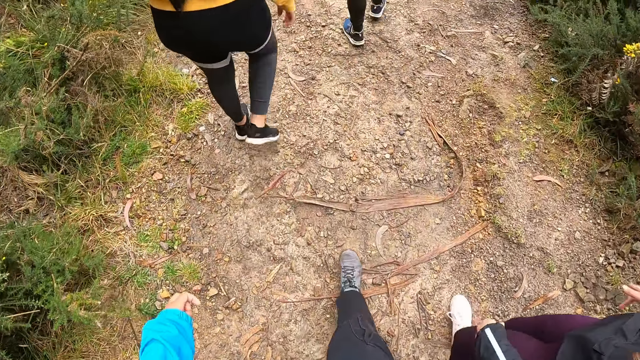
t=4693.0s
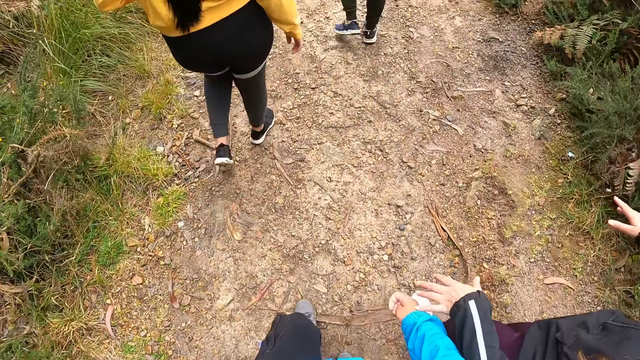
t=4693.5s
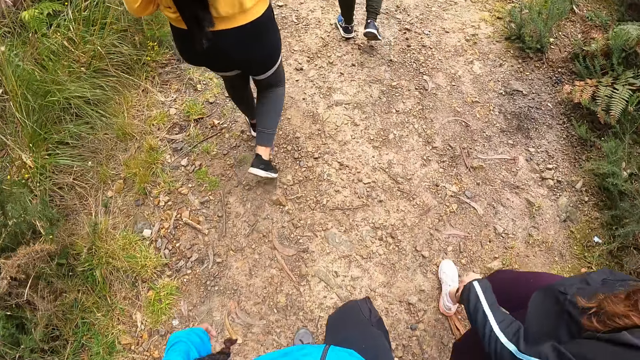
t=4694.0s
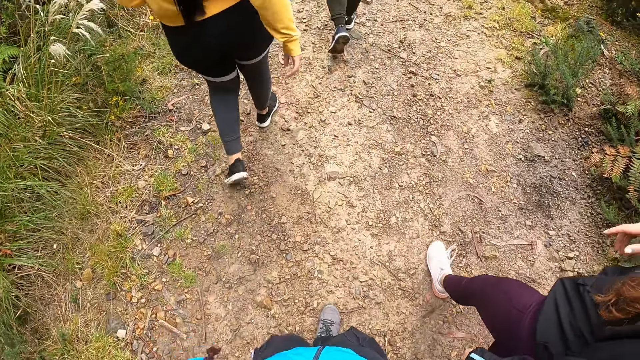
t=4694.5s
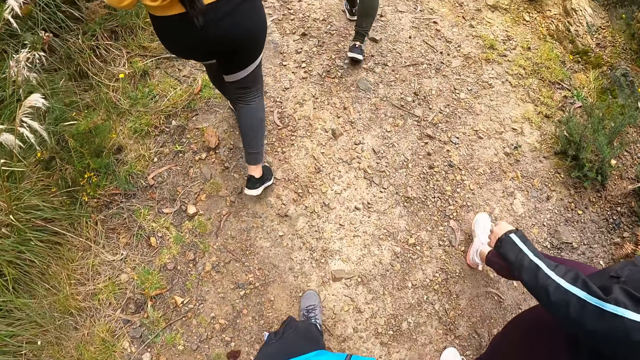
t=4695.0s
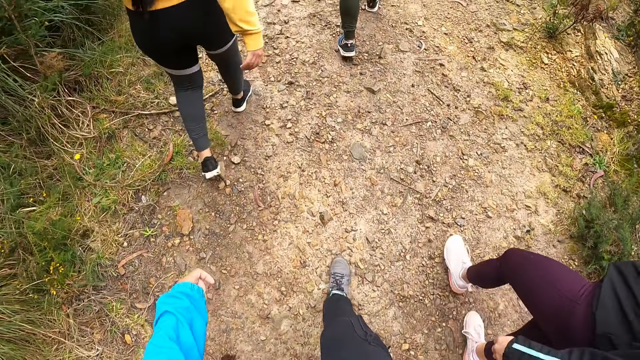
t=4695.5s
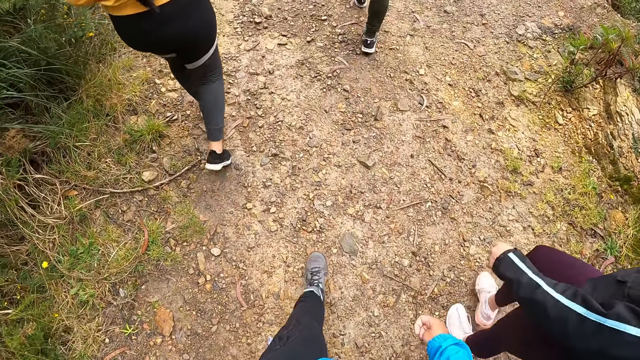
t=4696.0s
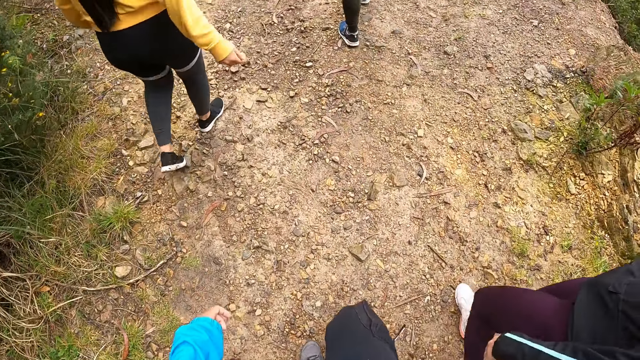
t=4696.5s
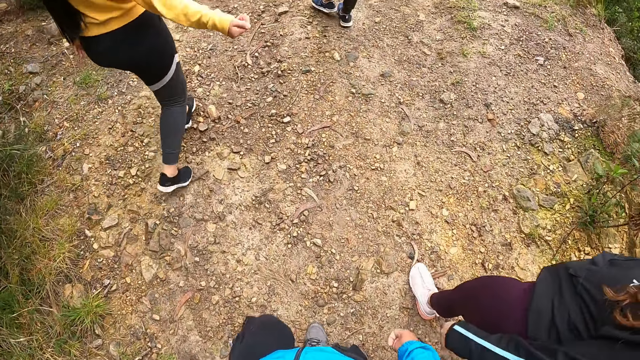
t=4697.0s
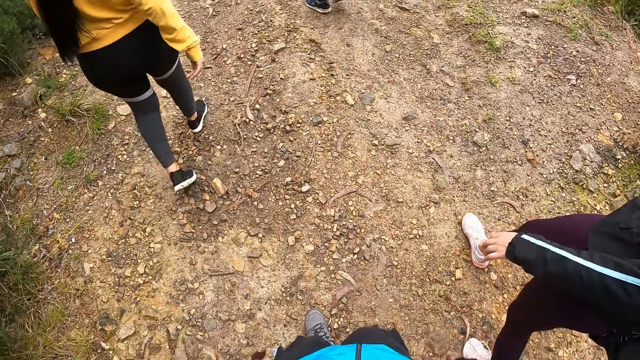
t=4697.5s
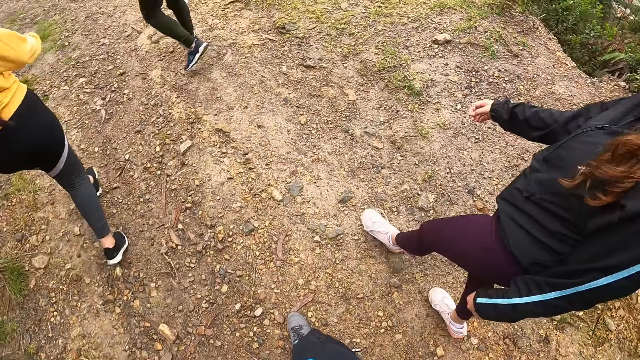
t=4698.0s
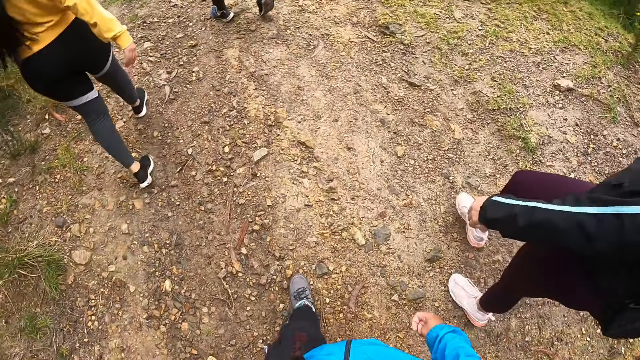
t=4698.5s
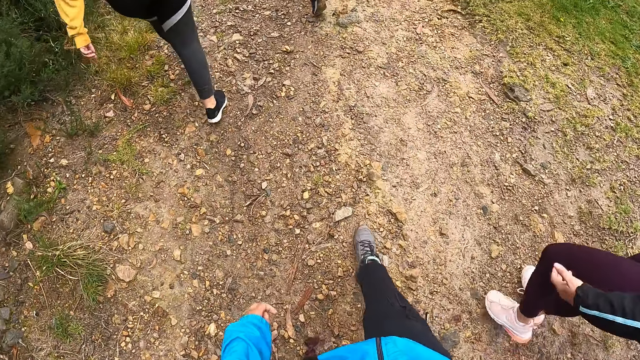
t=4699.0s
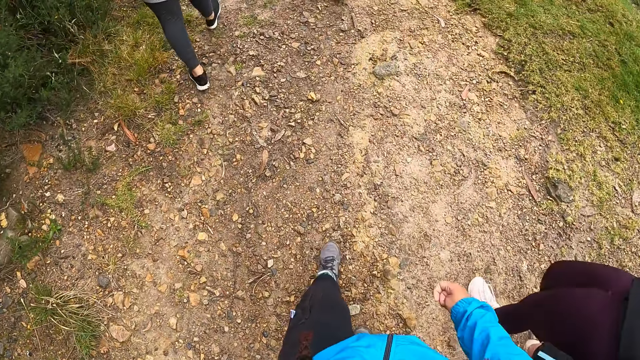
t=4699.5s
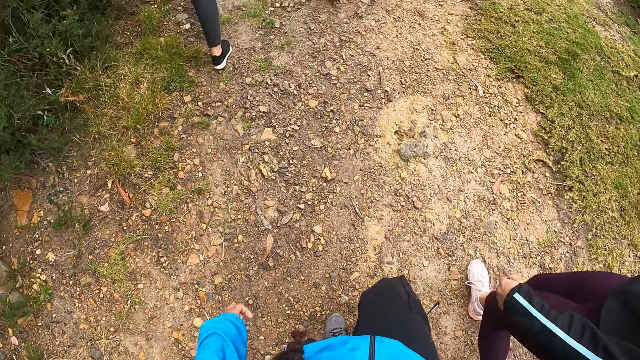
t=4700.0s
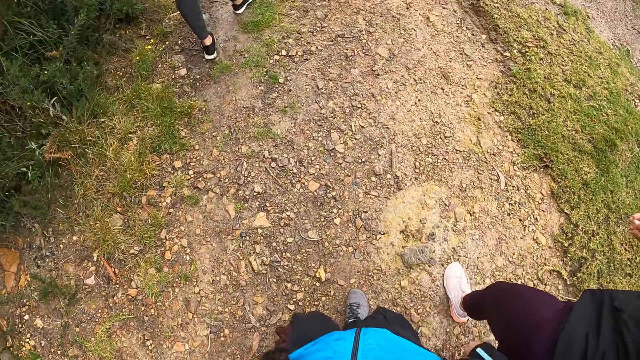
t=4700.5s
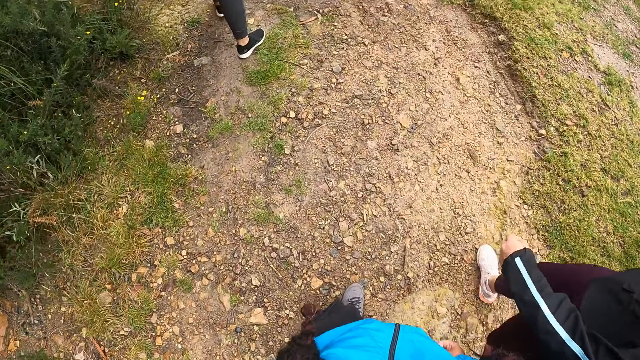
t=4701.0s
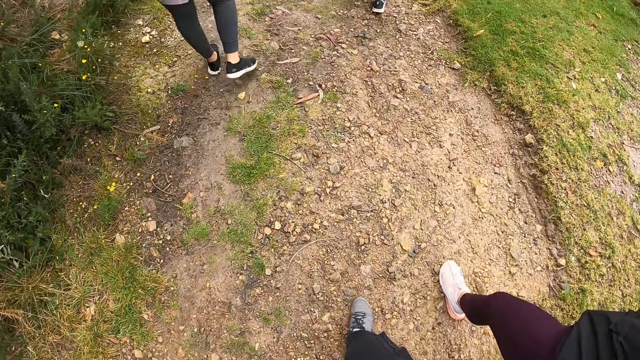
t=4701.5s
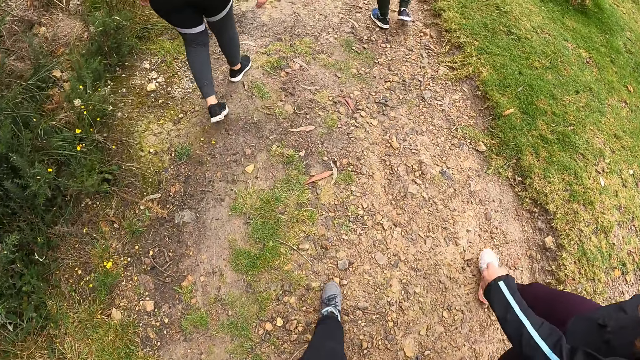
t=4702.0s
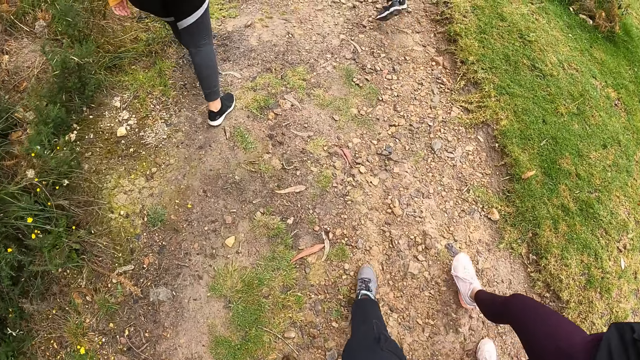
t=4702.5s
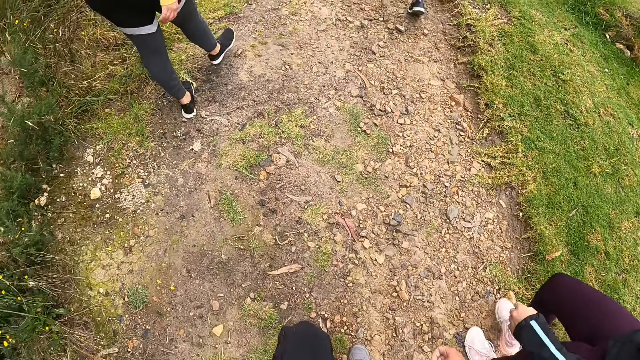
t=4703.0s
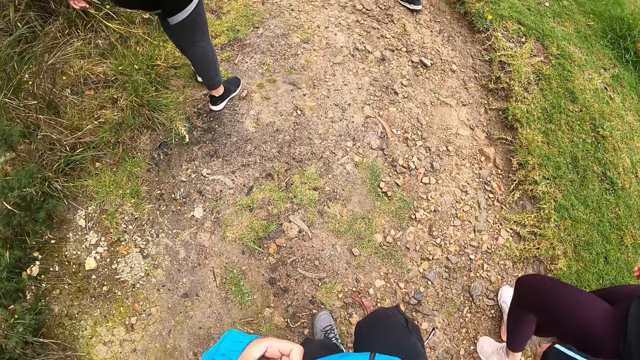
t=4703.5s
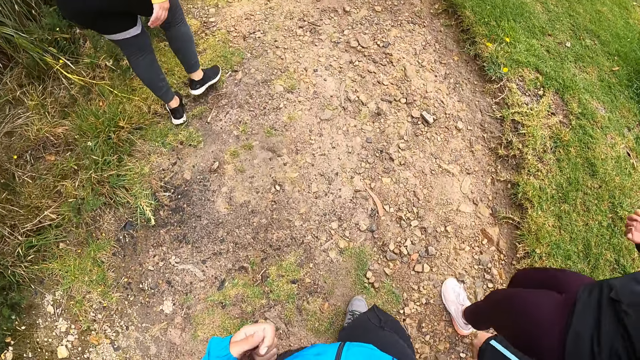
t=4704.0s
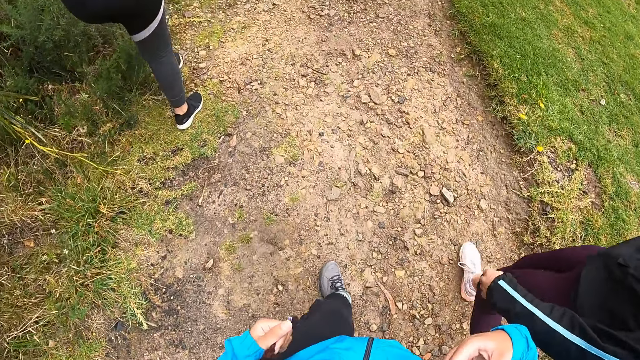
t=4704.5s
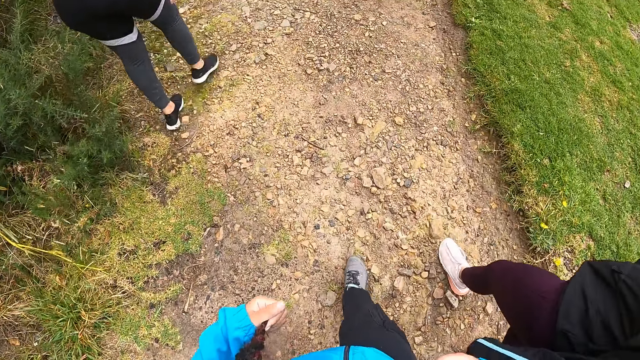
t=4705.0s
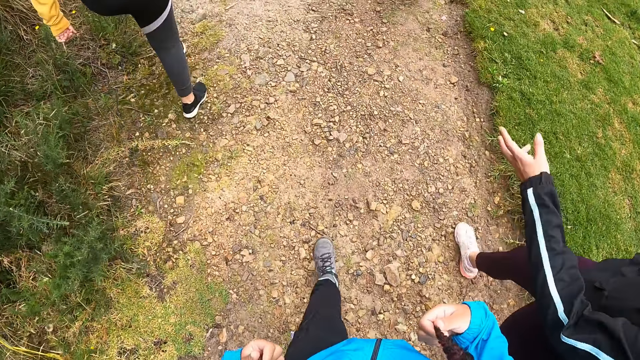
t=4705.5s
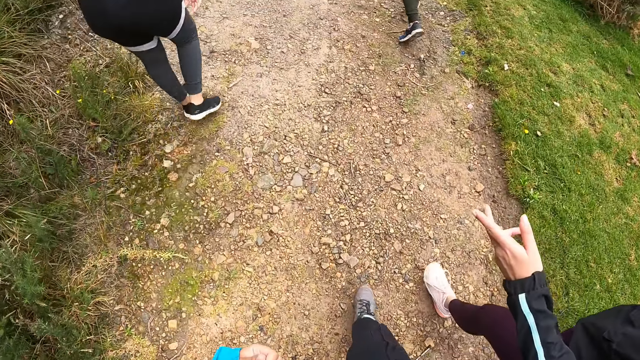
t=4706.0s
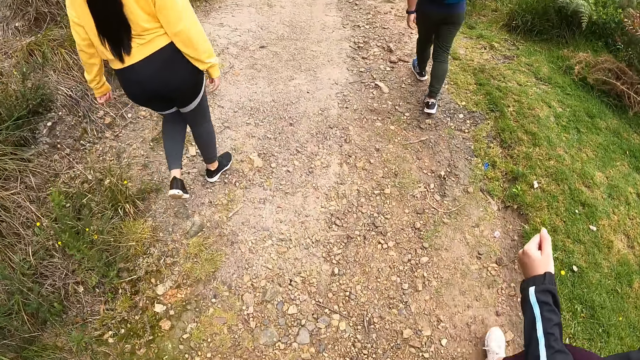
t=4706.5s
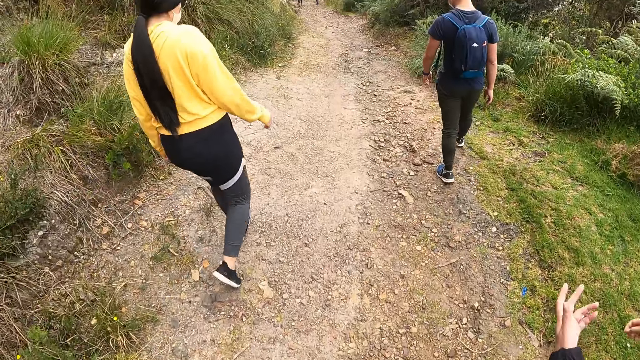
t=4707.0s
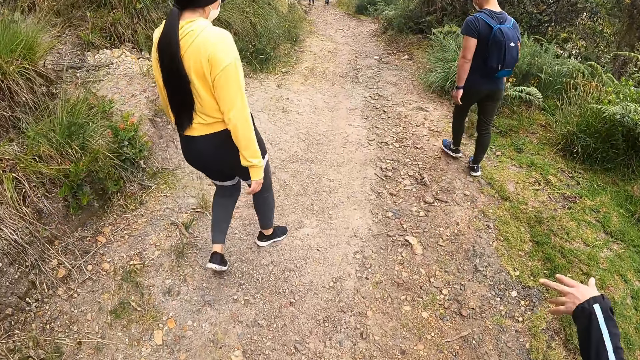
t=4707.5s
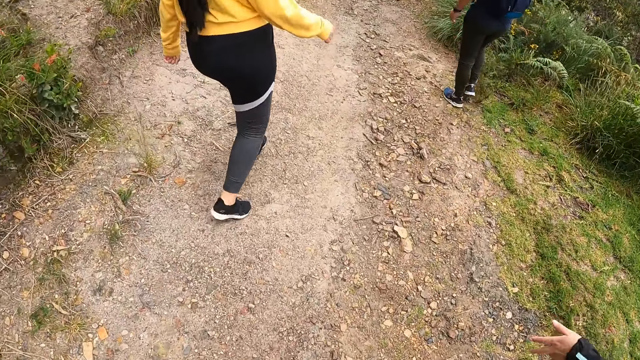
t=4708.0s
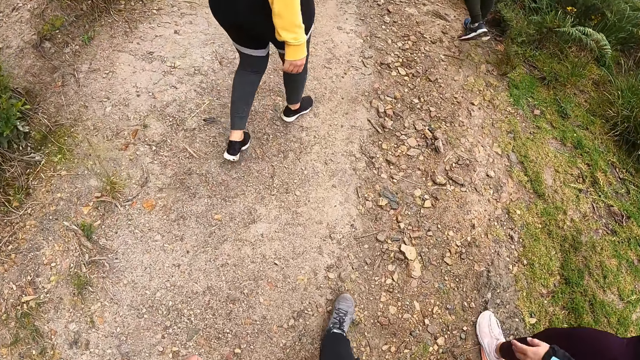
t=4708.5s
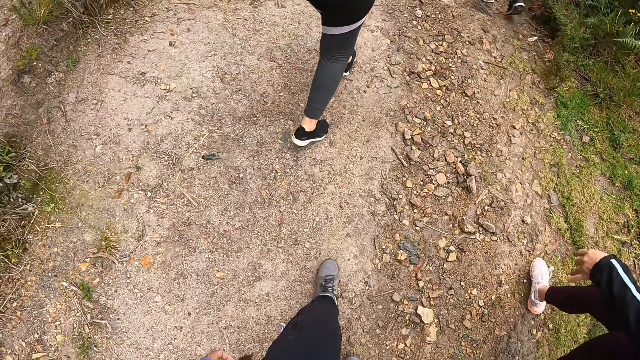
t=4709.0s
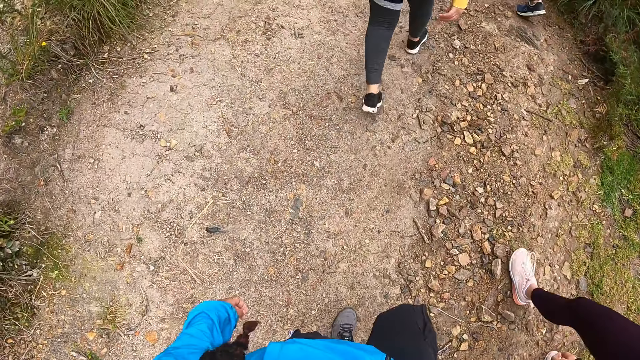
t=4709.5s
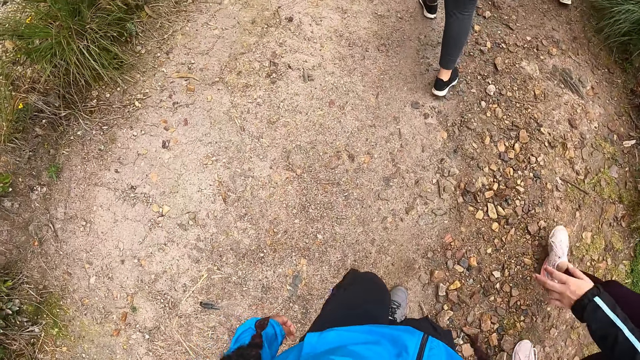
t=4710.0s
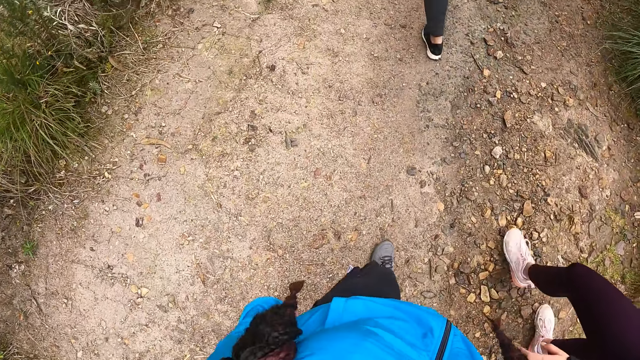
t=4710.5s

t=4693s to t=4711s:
The camera wearer touches her hair with both hands.

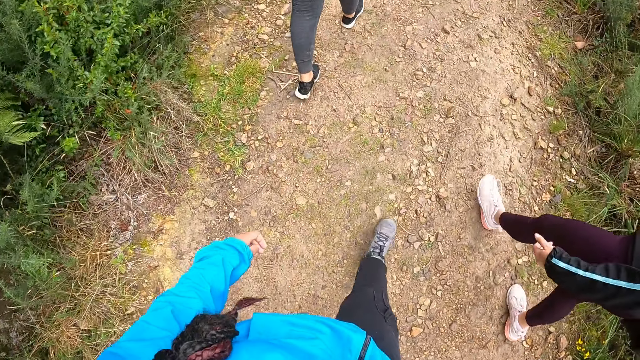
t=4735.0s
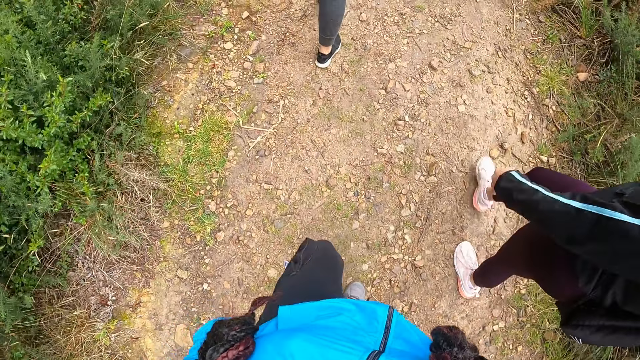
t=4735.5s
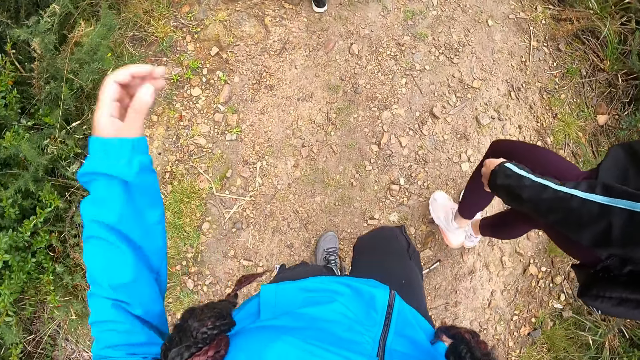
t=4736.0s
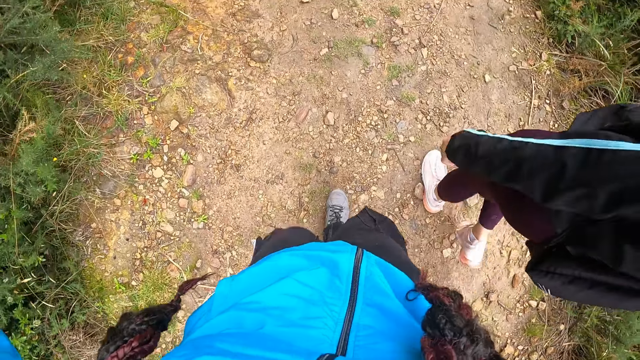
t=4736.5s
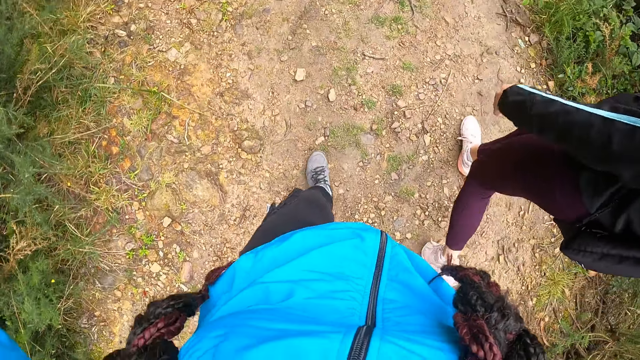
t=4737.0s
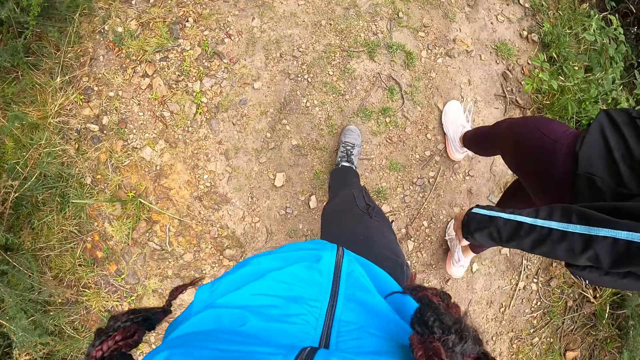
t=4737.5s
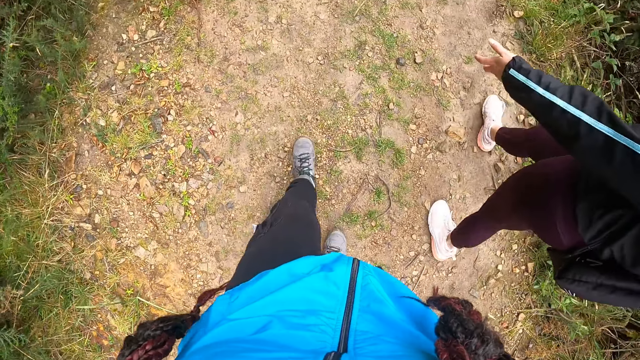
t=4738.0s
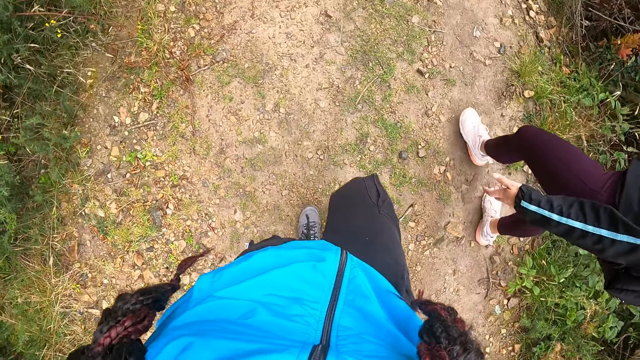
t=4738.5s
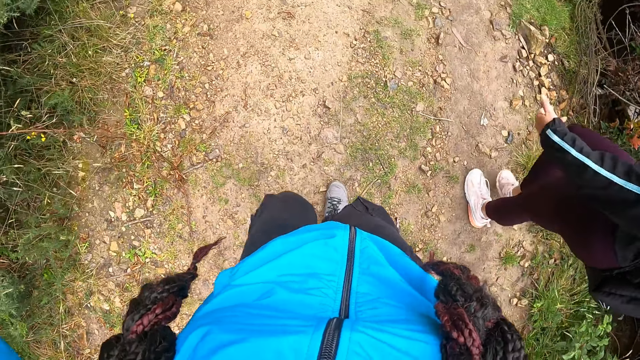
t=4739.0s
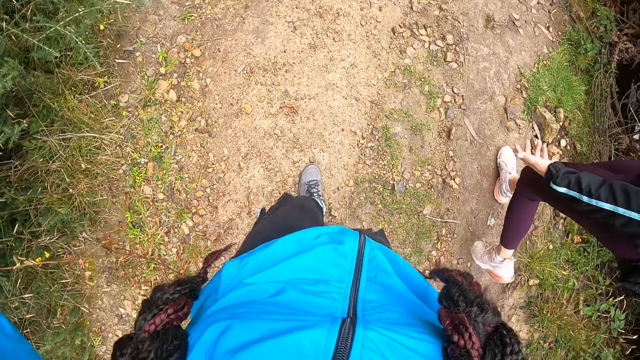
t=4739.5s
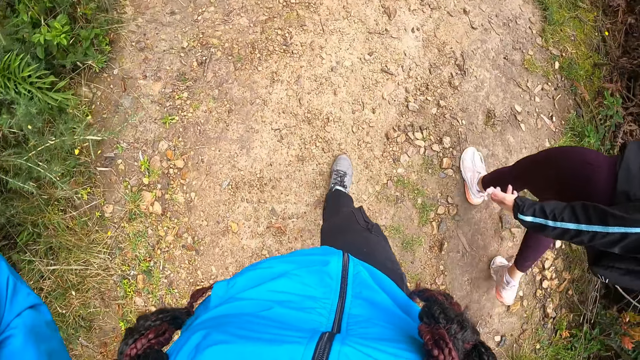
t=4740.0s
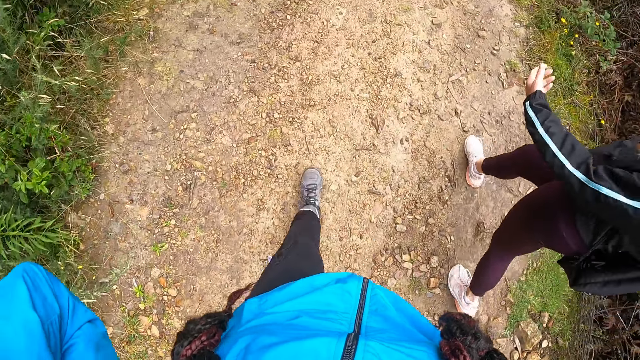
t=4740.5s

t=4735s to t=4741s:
The camera wearer raises her hand. She walks around.
